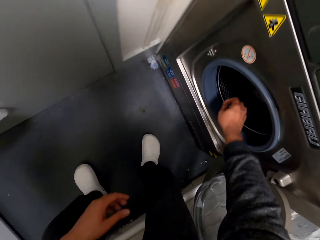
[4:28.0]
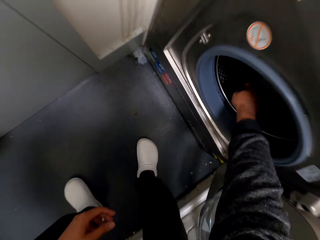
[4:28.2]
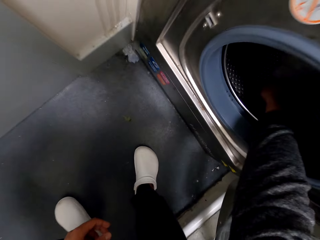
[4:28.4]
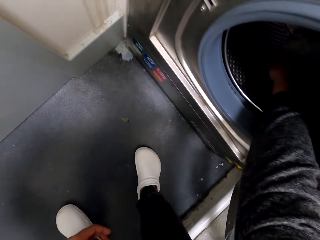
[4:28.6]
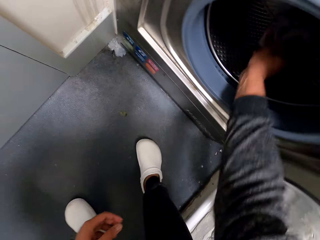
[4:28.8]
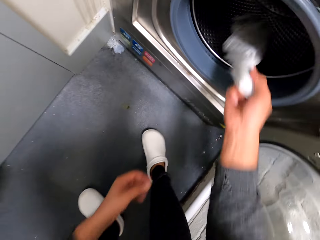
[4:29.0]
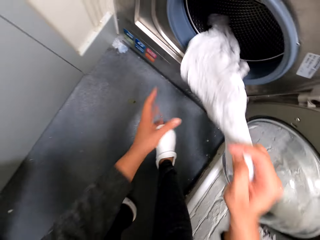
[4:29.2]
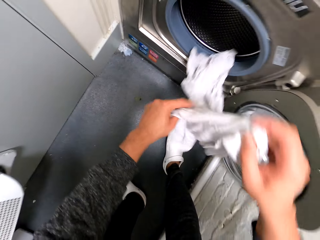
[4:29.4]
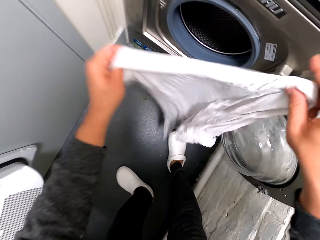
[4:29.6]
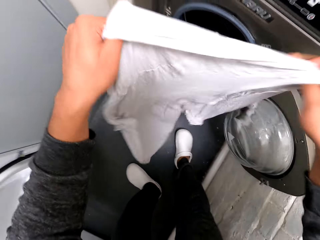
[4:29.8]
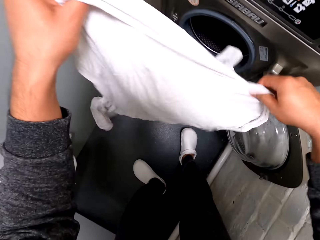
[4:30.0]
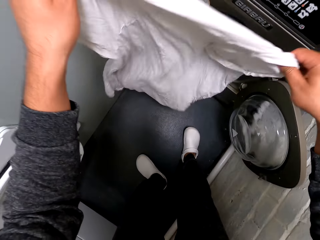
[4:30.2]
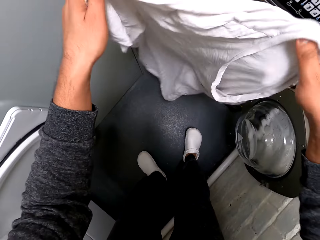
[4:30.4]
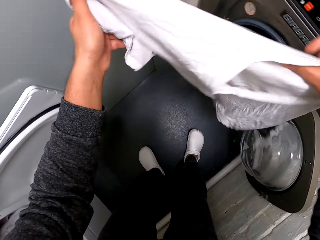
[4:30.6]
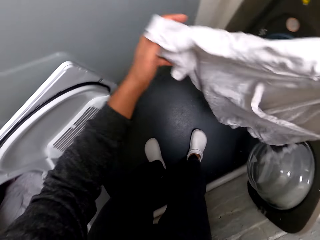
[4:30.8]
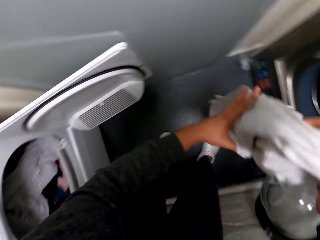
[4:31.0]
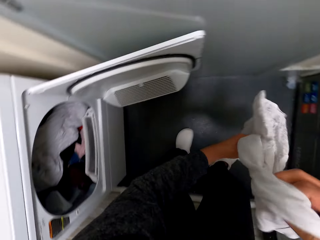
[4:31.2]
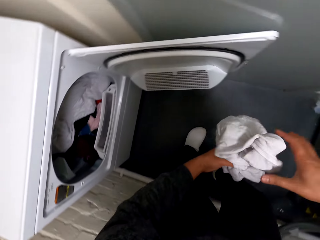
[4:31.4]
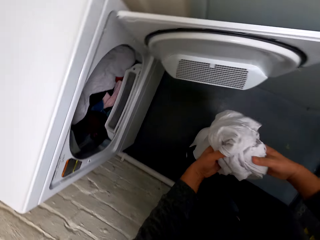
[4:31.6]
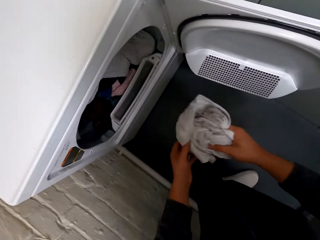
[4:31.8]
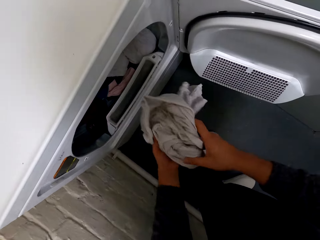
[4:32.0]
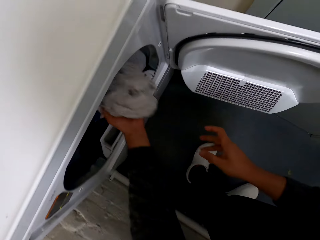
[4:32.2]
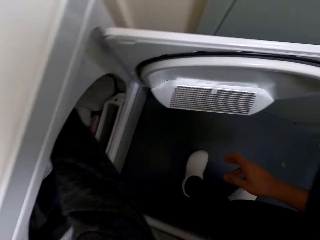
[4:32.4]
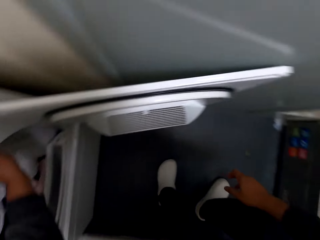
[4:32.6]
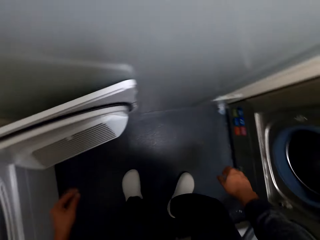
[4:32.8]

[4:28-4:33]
The camera wearer removes the t-shirt from the machine. They hold the t-shirt. They put the t-shirt in the other machine.
